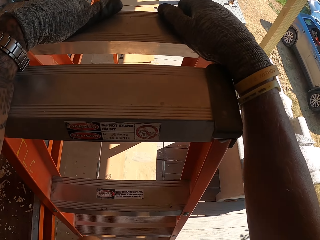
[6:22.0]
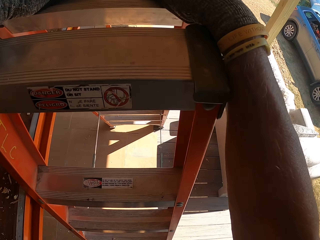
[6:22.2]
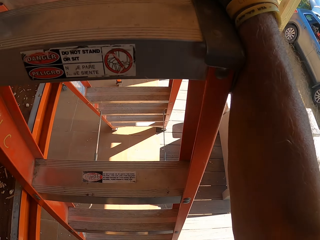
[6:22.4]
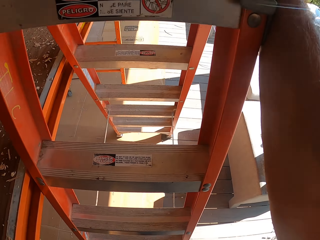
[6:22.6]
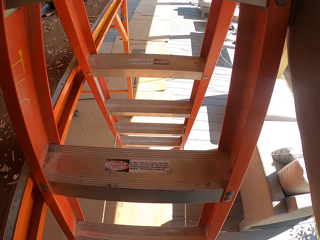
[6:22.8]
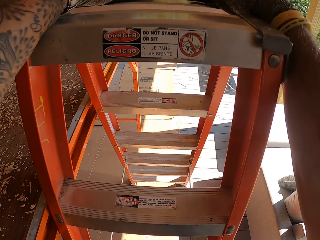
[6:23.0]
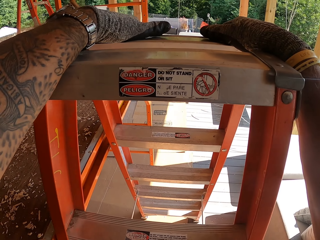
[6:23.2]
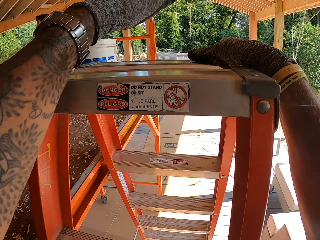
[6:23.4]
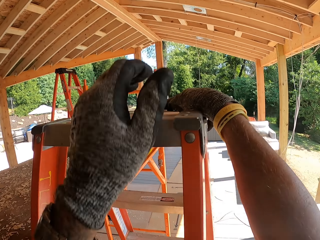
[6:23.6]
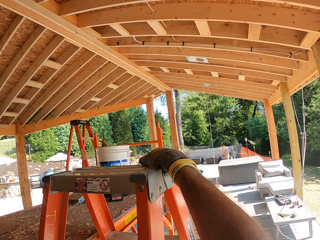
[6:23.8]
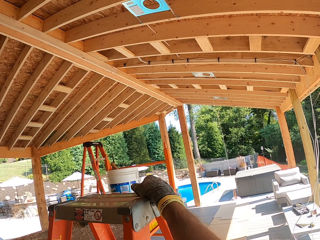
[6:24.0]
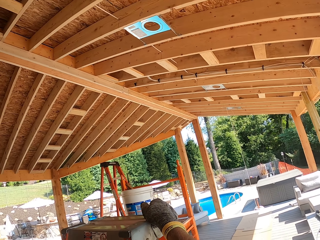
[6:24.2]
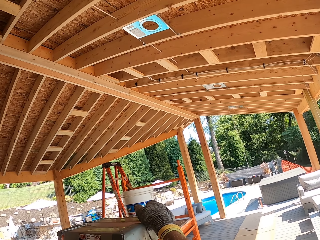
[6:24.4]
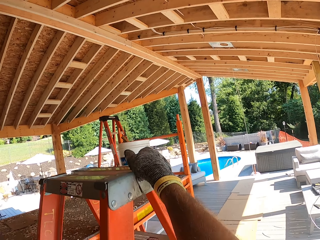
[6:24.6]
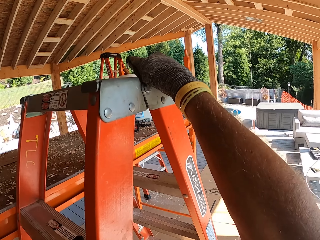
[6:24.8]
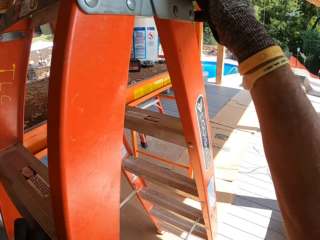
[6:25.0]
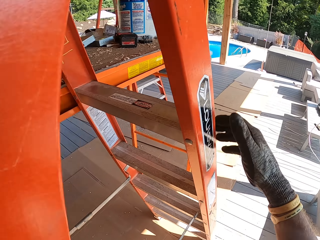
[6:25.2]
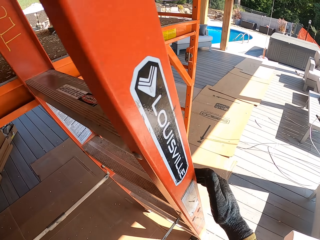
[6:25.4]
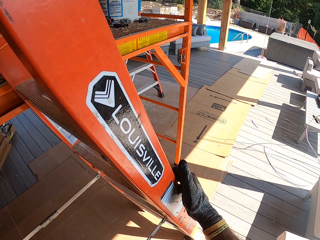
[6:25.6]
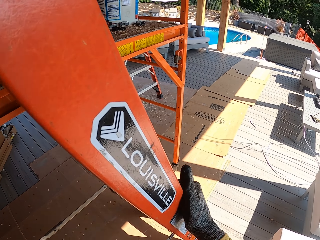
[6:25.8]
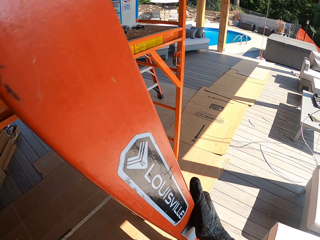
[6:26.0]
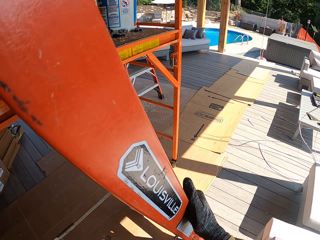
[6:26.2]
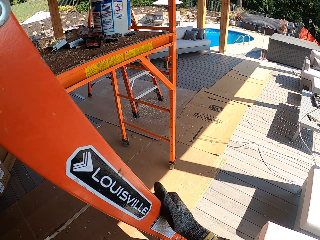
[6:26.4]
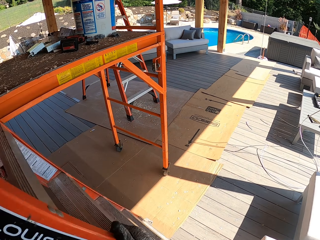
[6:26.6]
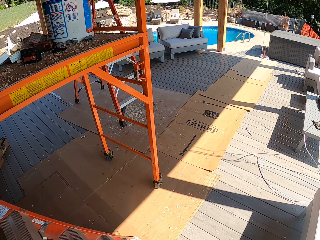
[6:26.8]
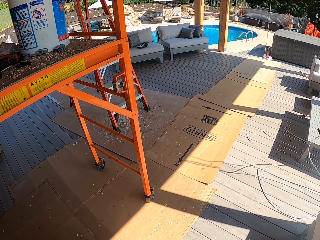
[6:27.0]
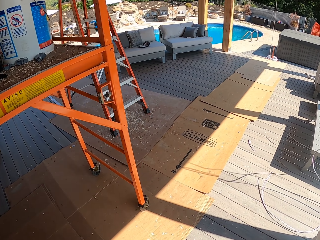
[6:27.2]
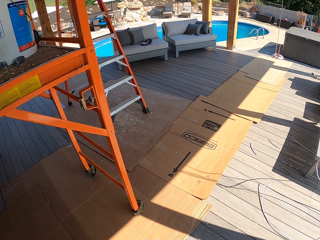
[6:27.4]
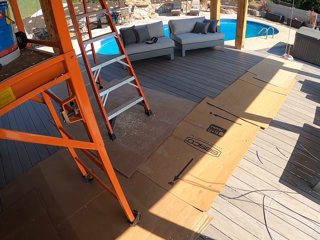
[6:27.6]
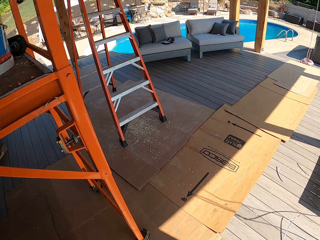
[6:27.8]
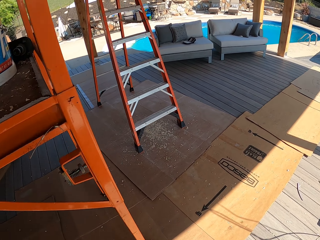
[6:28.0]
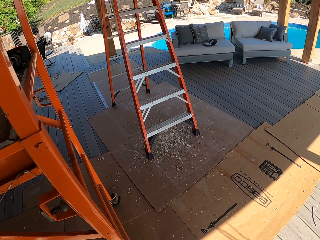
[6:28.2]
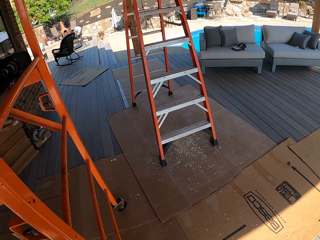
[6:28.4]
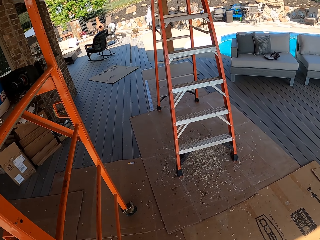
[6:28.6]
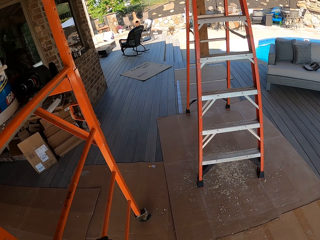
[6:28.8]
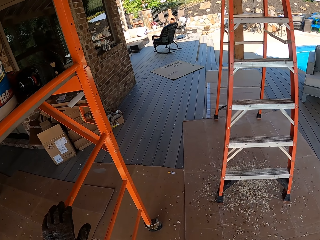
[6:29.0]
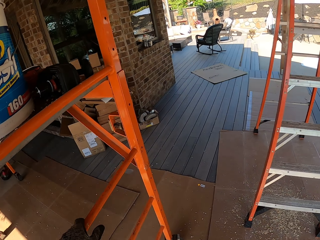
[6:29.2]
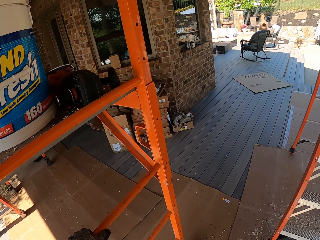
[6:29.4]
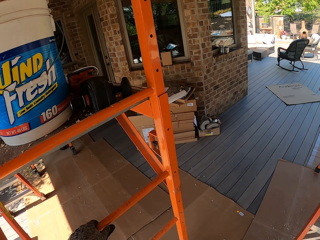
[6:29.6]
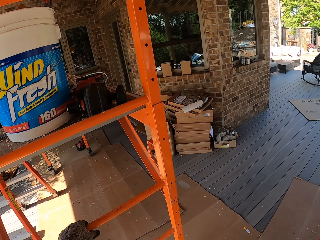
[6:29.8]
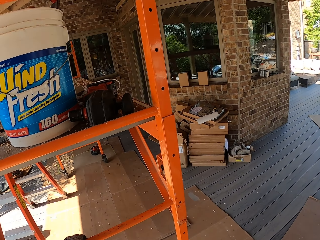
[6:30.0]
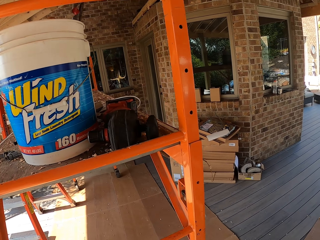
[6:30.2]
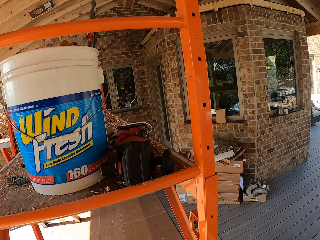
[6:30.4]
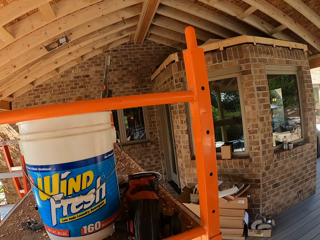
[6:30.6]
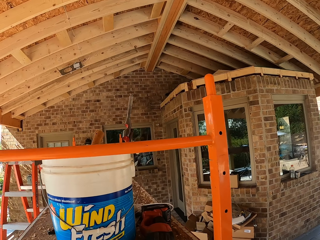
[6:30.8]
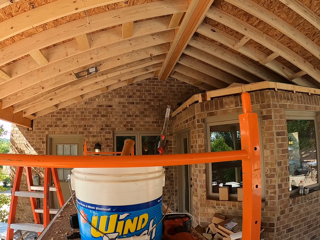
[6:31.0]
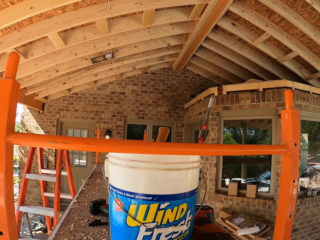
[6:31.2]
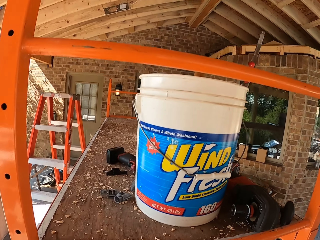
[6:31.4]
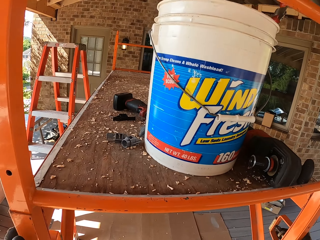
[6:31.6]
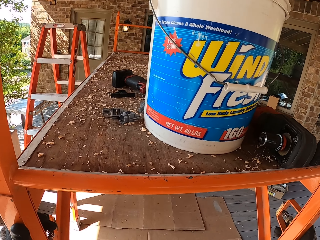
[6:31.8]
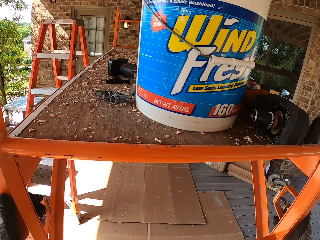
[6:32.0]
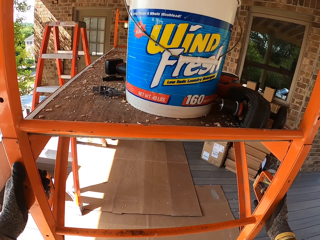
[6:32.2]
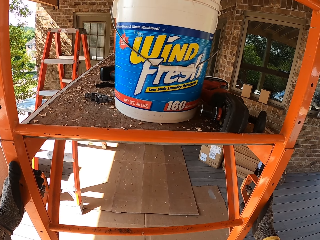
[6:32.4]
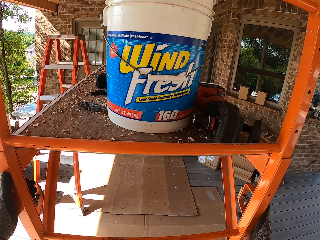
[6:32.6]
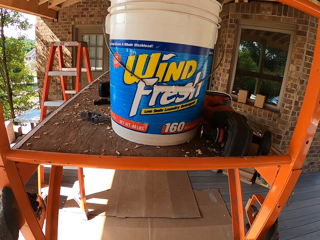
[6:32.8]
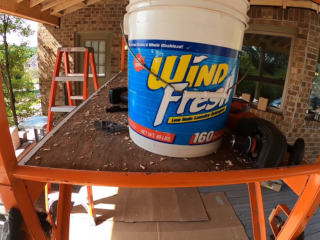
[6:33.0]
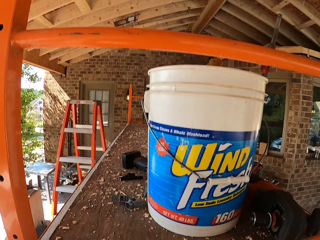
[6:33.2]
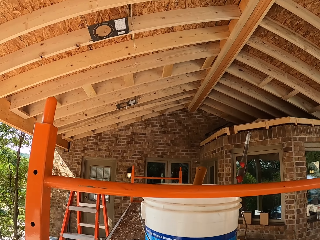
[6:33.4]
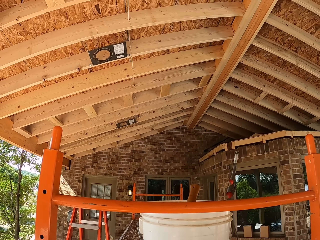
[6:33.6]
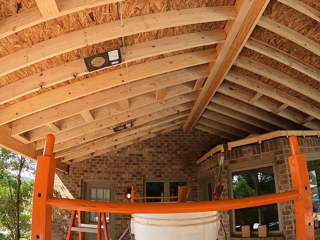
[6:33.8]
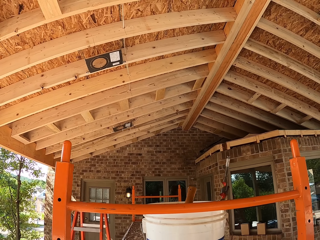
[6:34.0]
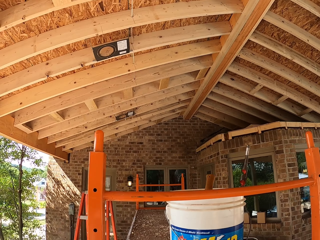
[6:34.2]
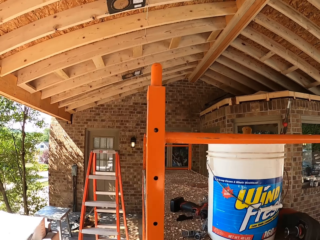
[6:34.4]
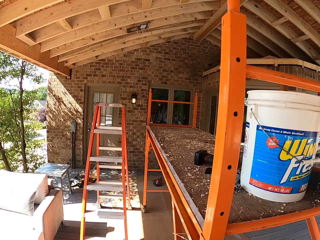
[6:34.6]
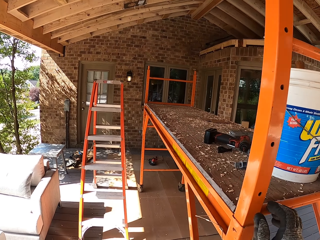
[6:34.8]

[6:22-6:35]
The camera wearer lifts the ladder. They walk. They pull the table.

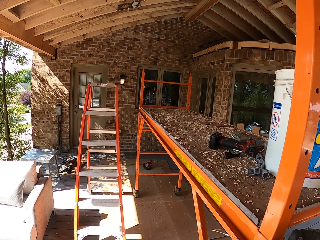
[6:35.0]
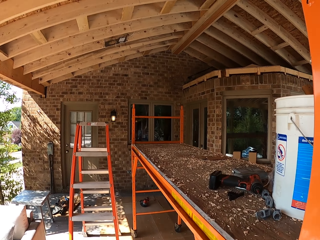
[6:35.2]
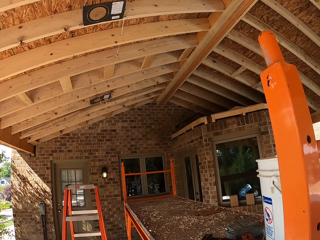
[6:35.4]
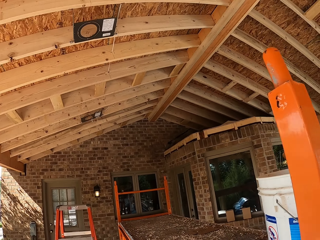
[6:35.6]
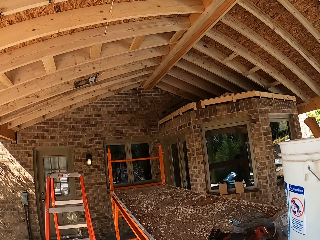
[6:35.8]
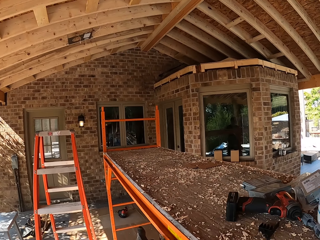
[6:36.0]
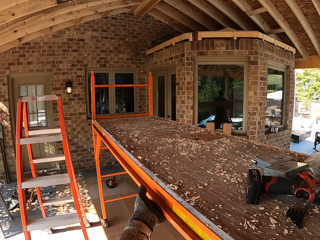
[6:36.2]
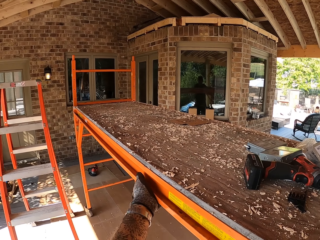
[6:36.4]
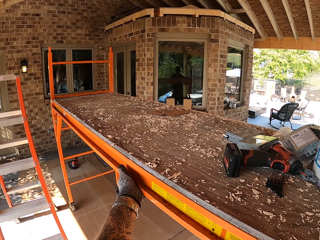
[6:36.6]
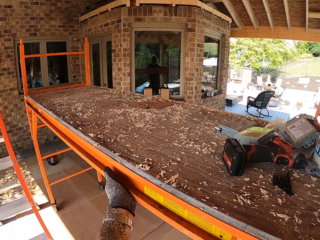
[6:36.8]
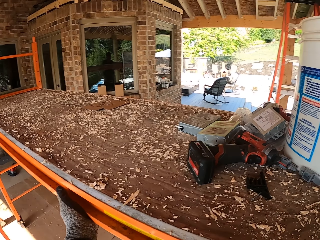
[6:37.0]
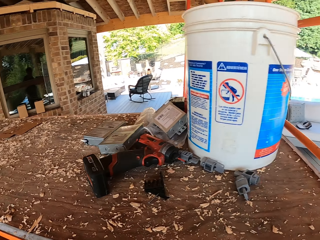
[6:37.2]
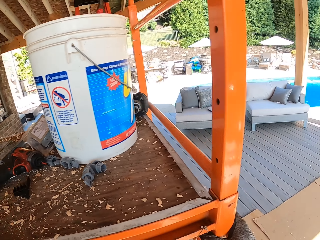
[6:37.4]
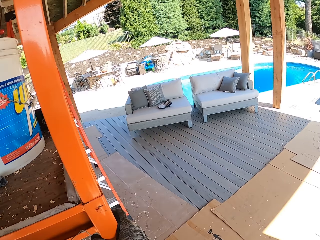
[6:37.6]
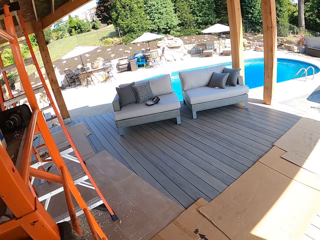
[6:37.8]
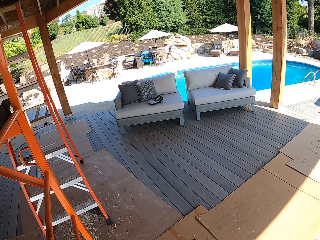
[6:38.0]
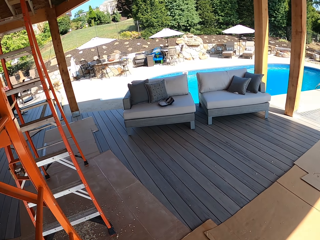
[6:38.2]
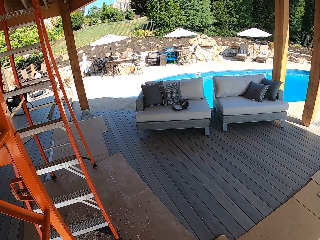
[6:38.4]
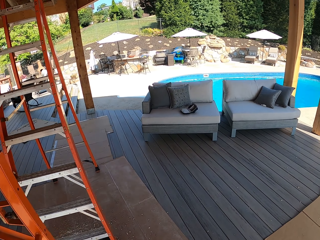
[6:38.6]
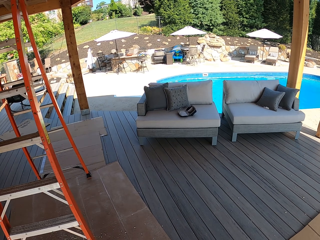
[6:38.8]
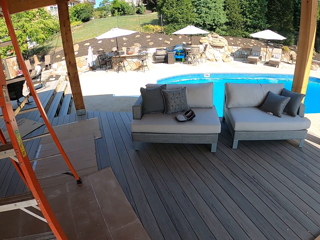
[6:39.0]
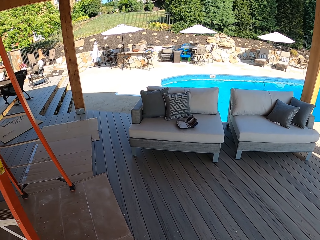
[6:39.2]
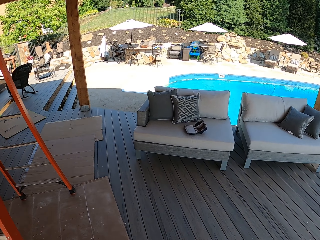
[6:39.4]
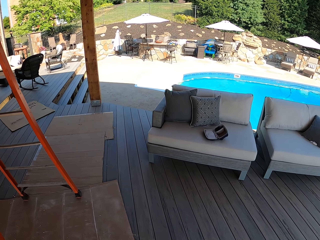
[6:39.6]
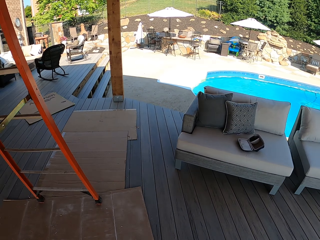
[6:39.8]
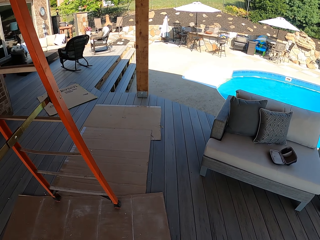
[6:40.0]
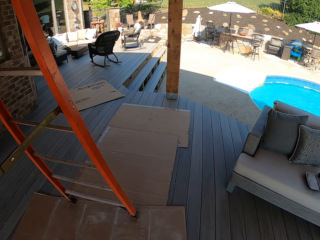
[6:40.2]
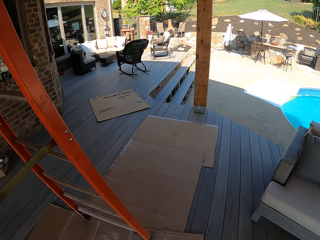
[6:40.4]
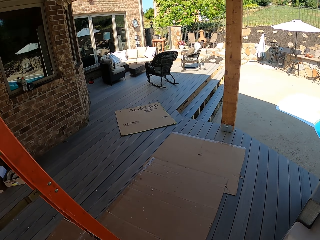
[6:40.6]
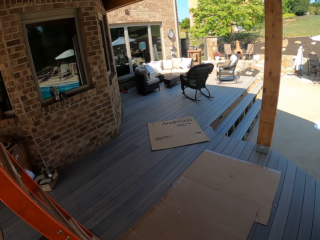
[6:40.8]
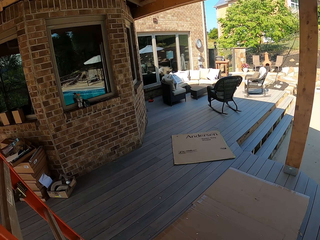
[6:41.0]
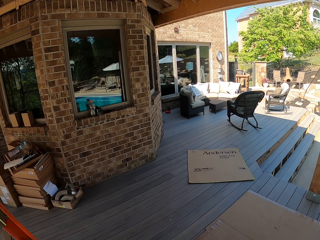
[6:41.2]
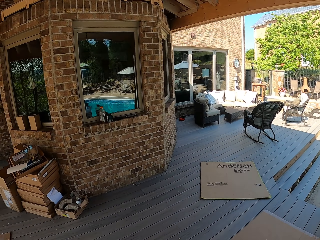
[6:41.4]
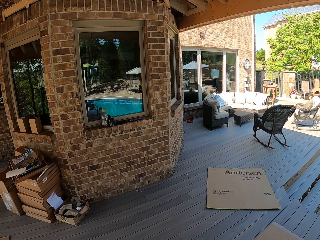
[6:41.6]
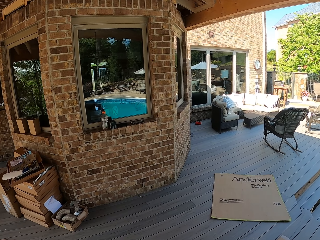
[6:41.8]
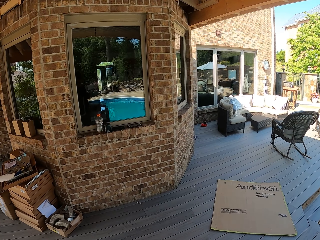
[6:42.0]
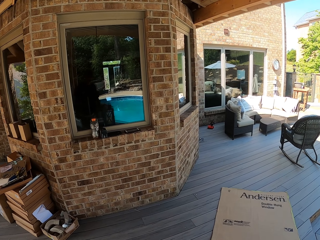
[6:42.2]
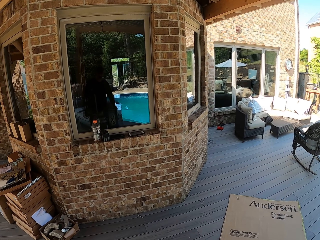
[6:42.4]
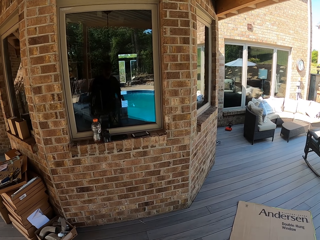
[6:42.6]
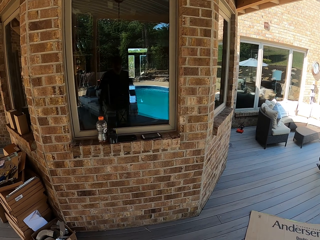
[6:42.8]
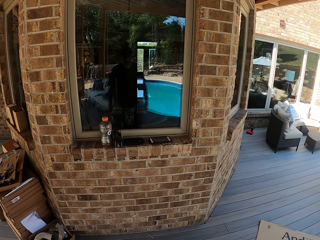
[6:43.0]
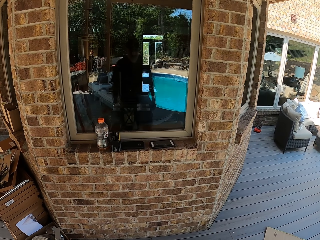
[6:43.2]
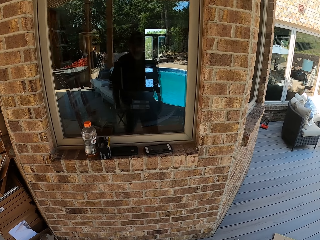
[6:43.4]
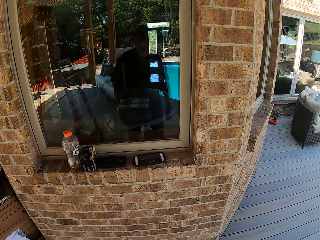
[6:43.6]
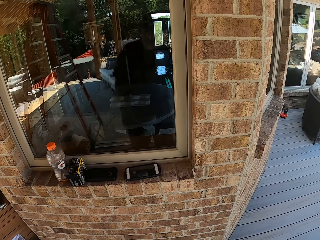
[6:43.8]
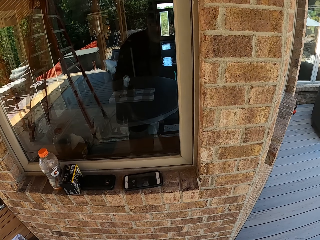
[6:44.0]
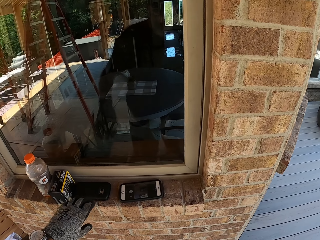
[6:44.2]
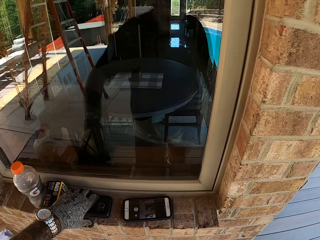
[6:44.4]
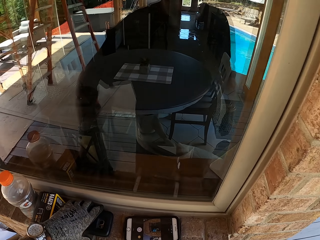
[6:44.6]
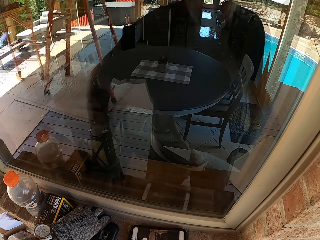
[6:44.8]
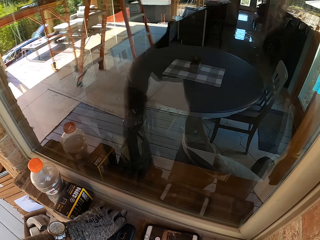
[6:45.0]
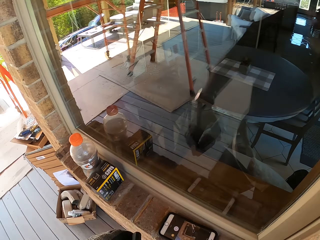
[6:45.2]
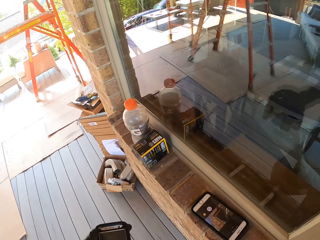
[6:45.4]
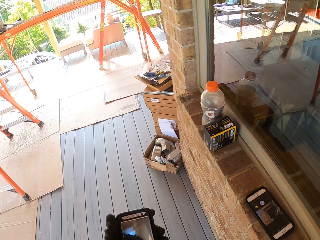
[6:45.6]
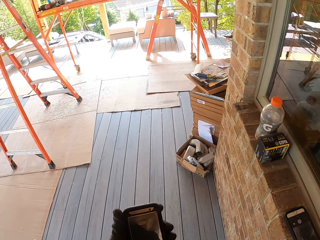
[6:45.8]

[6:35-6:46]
The camera wearer walks. They pick up the phone.
